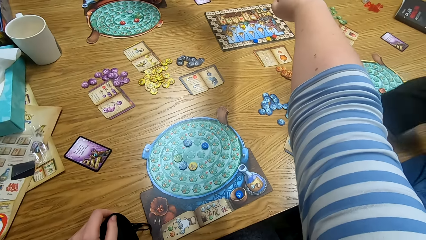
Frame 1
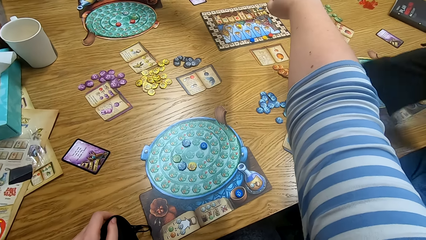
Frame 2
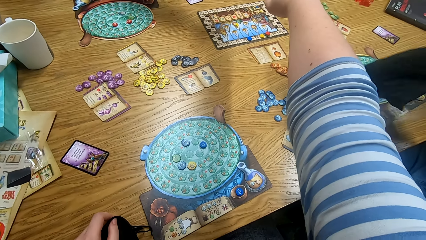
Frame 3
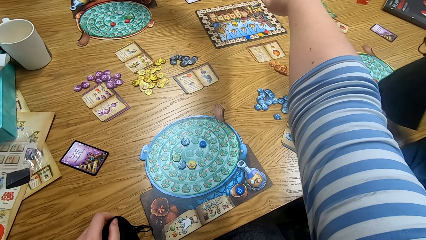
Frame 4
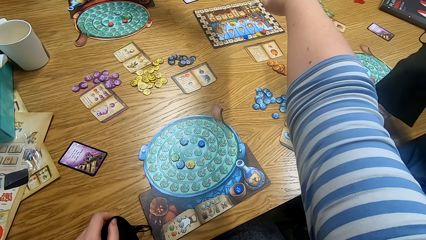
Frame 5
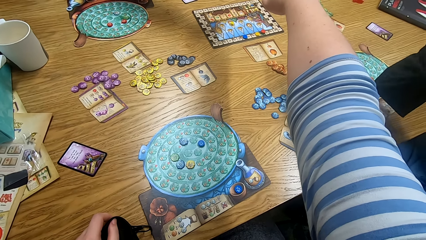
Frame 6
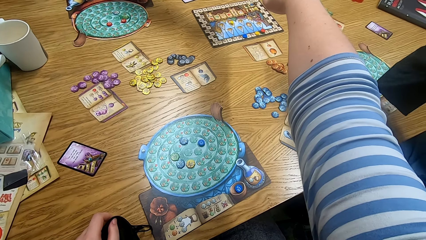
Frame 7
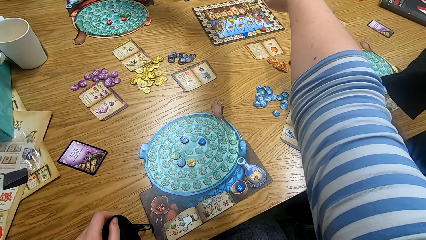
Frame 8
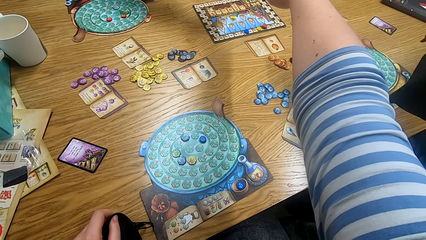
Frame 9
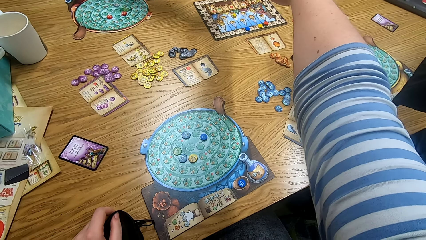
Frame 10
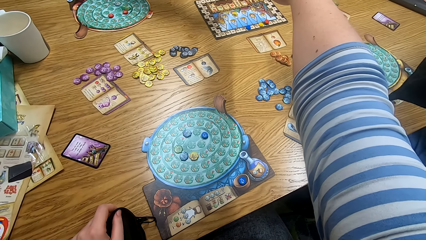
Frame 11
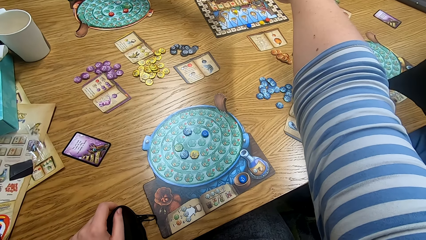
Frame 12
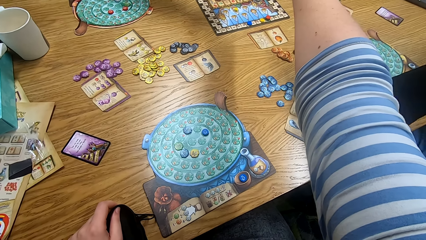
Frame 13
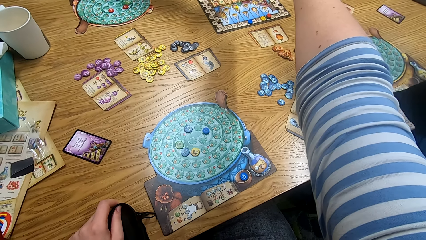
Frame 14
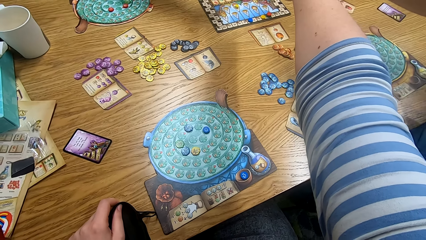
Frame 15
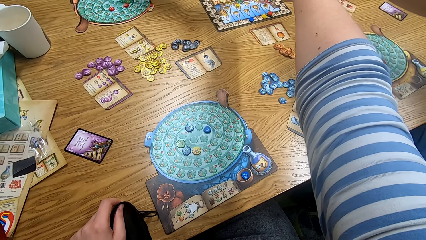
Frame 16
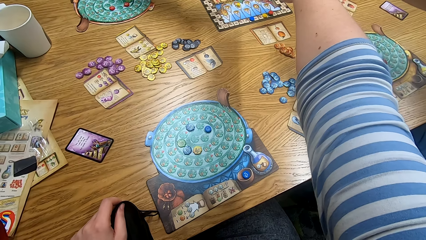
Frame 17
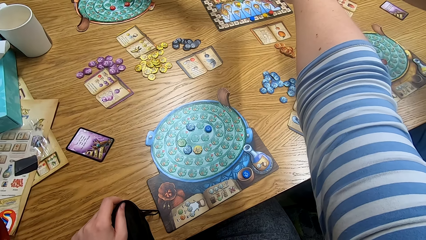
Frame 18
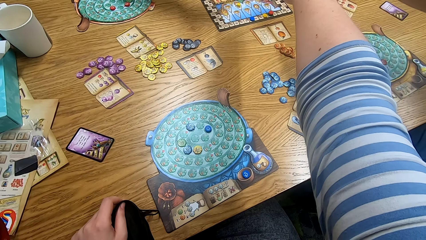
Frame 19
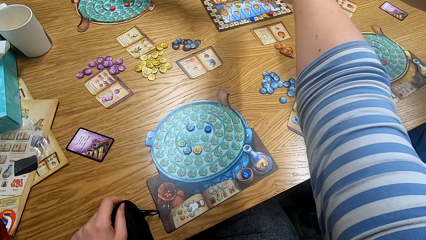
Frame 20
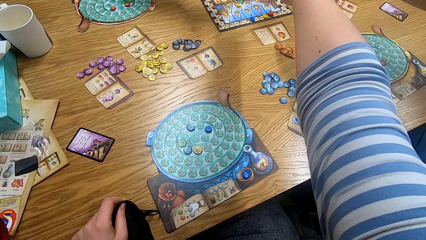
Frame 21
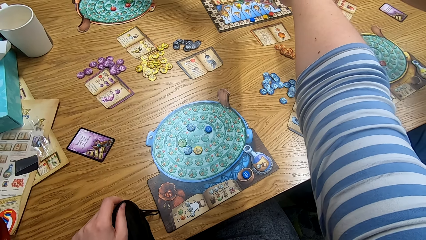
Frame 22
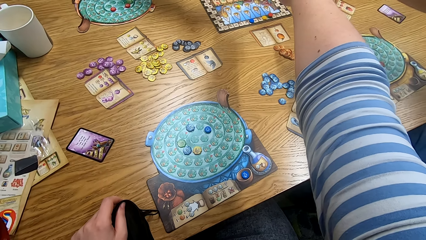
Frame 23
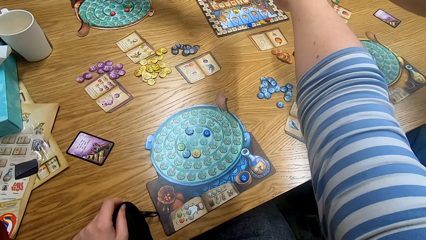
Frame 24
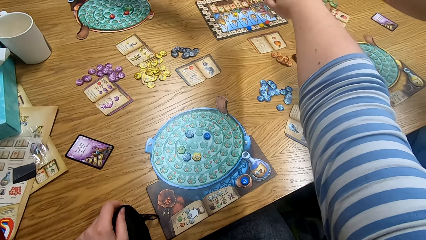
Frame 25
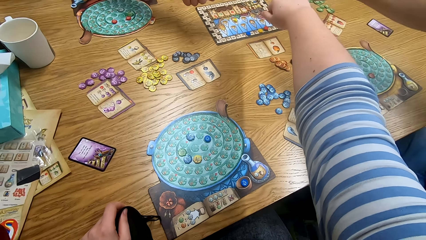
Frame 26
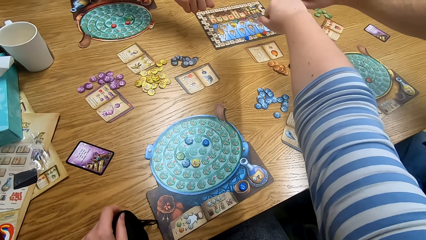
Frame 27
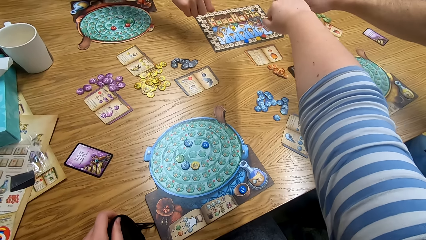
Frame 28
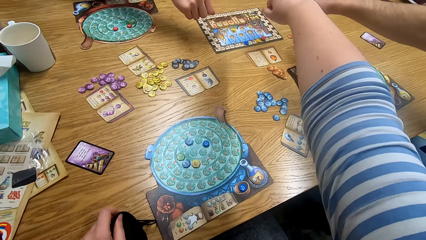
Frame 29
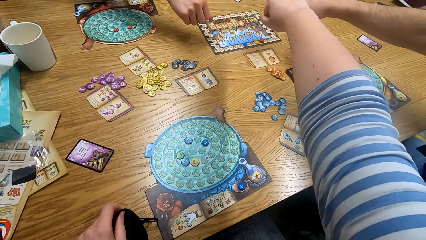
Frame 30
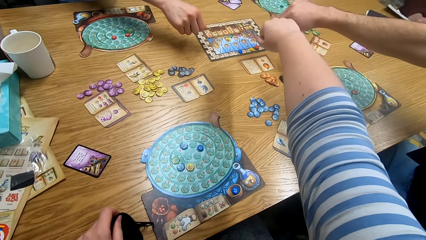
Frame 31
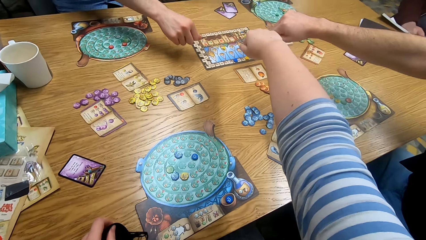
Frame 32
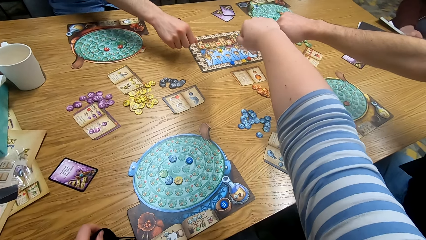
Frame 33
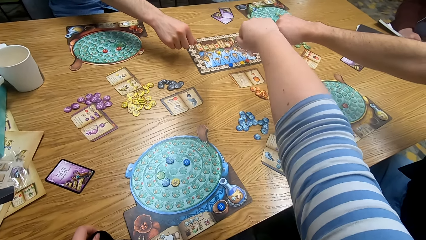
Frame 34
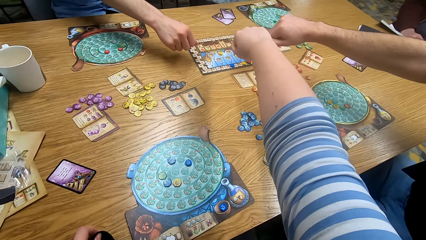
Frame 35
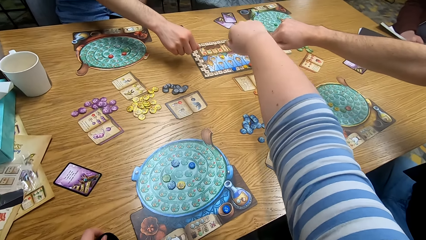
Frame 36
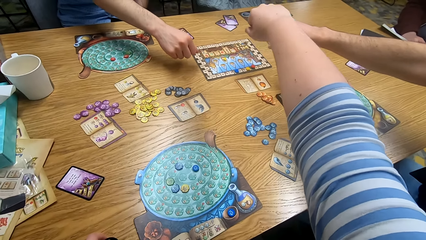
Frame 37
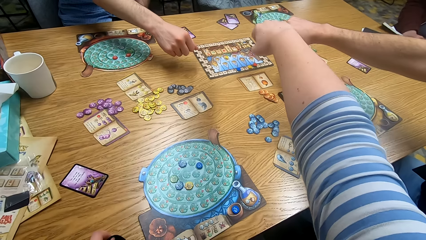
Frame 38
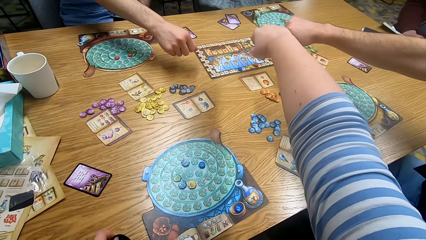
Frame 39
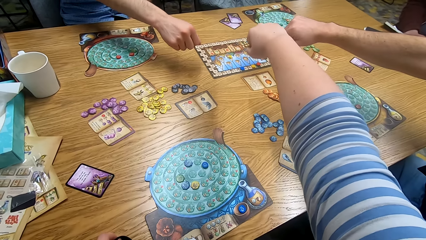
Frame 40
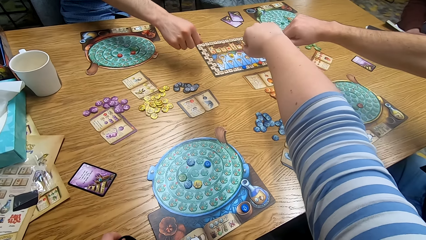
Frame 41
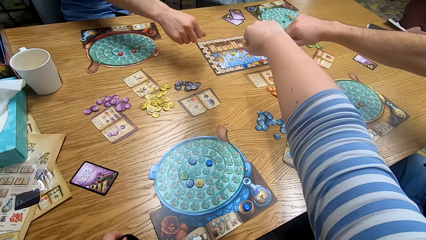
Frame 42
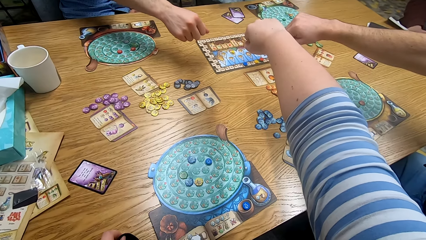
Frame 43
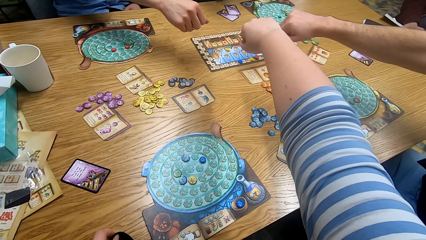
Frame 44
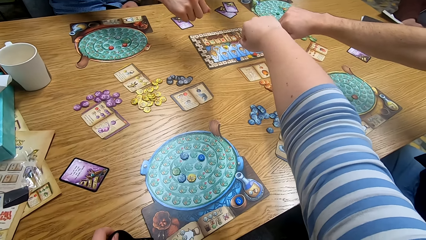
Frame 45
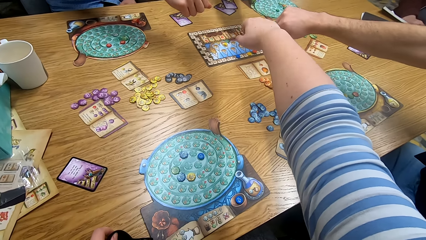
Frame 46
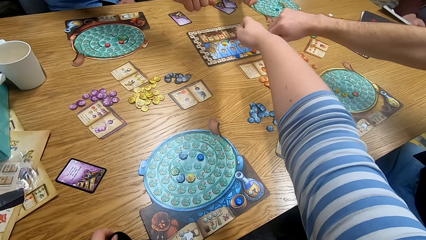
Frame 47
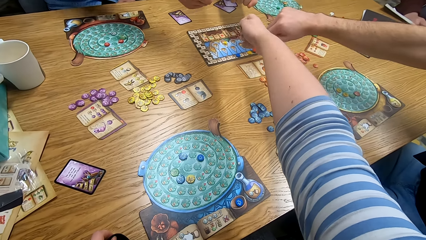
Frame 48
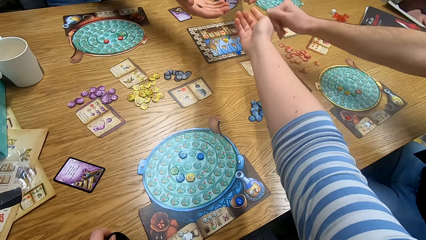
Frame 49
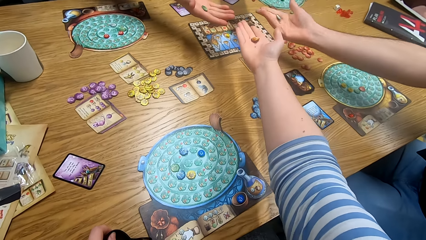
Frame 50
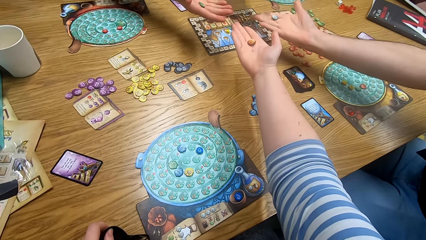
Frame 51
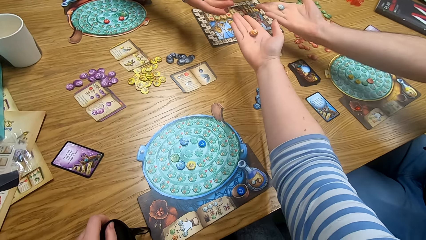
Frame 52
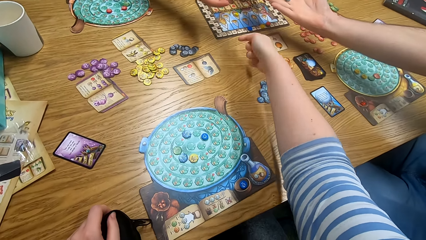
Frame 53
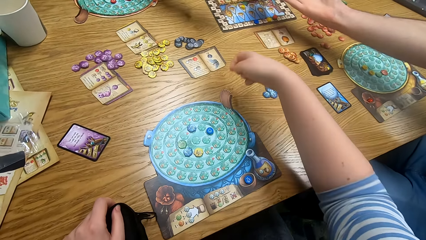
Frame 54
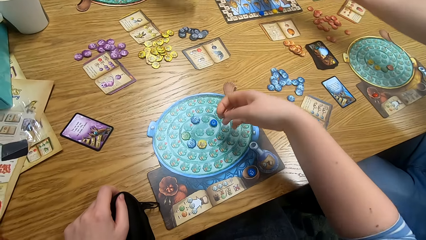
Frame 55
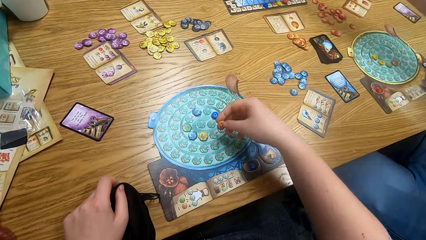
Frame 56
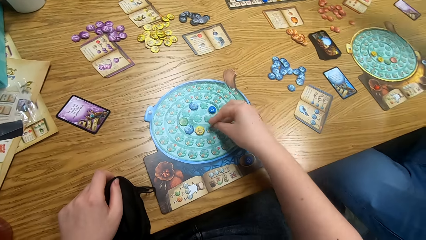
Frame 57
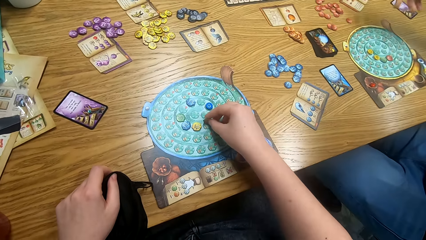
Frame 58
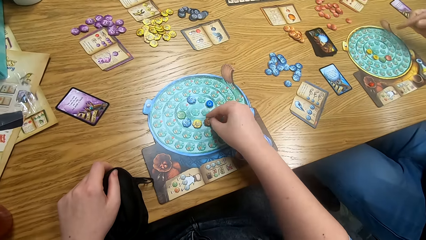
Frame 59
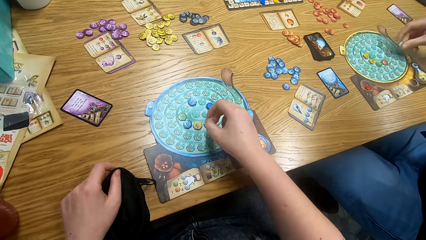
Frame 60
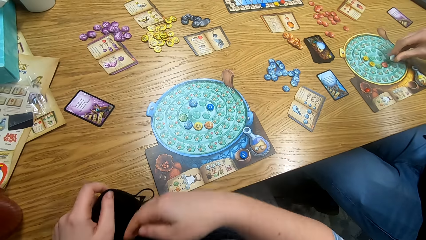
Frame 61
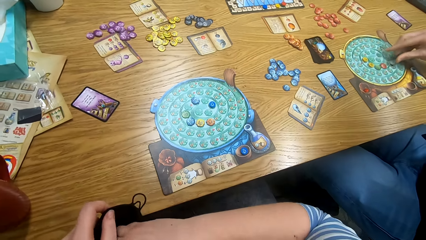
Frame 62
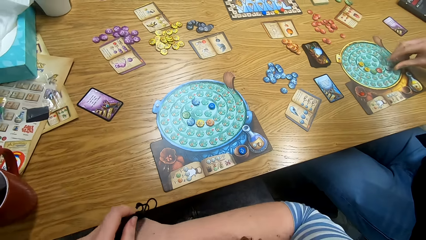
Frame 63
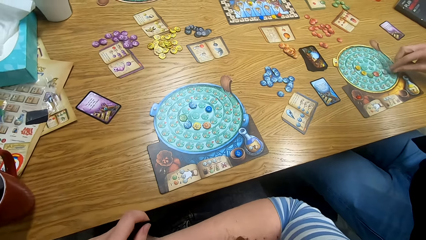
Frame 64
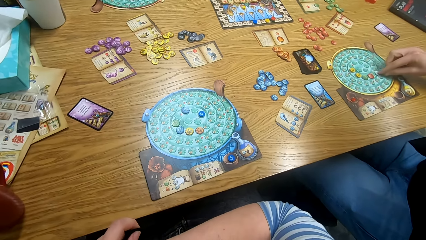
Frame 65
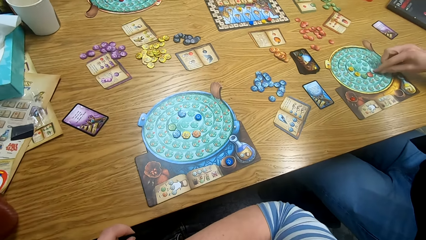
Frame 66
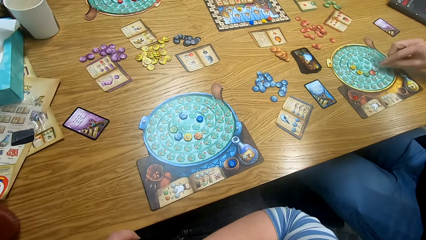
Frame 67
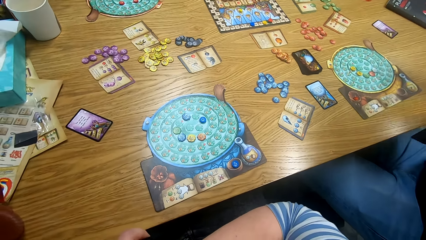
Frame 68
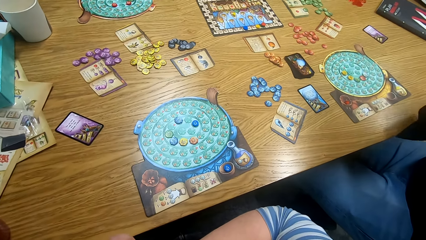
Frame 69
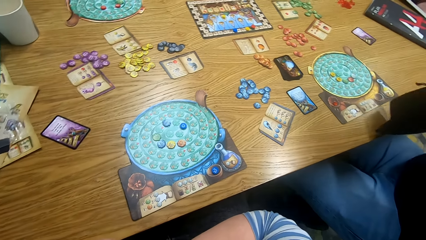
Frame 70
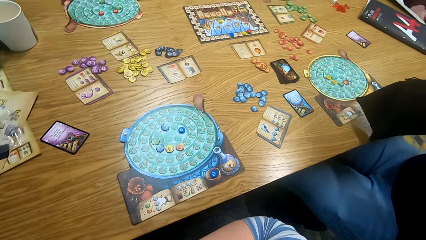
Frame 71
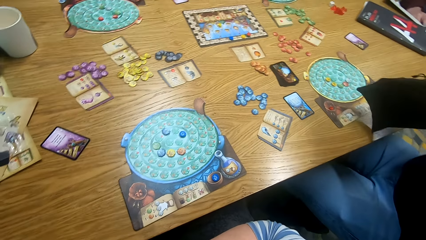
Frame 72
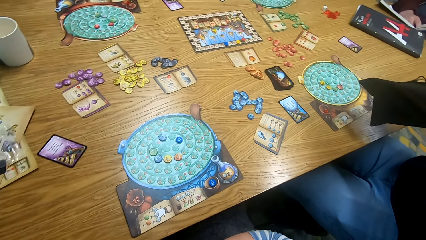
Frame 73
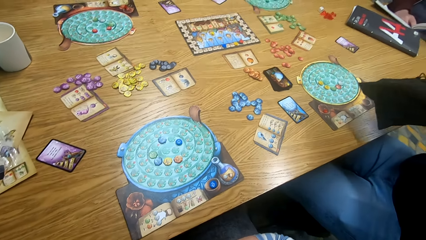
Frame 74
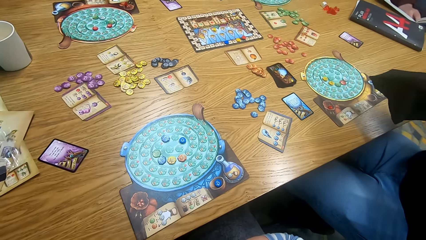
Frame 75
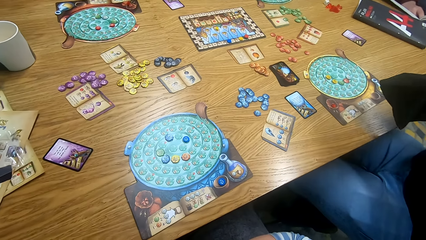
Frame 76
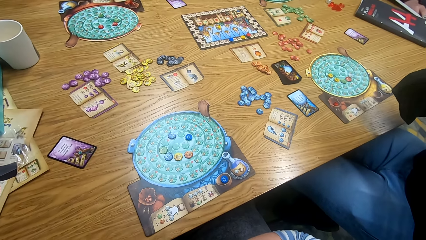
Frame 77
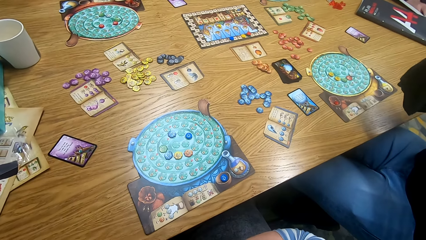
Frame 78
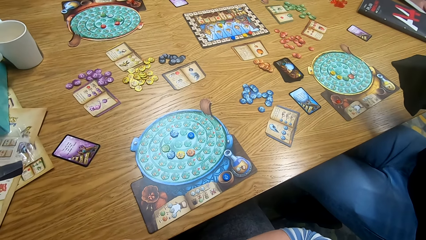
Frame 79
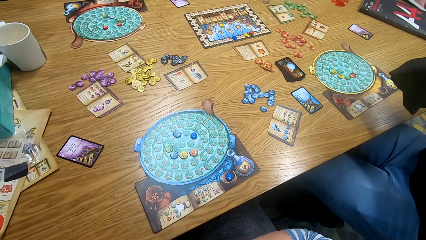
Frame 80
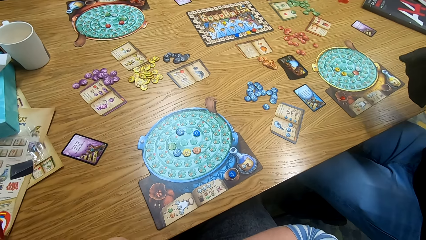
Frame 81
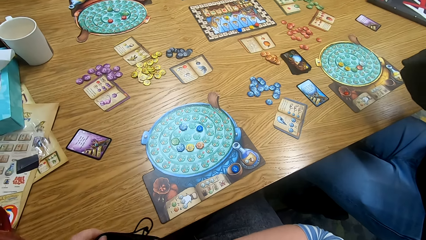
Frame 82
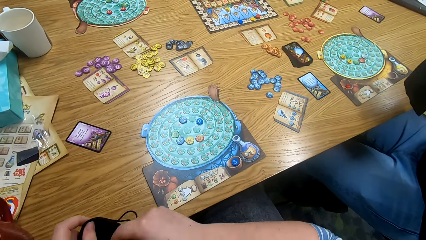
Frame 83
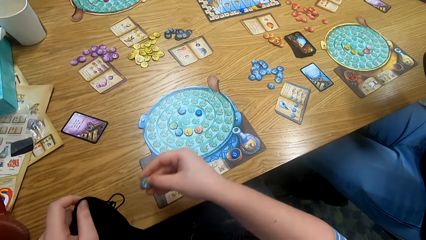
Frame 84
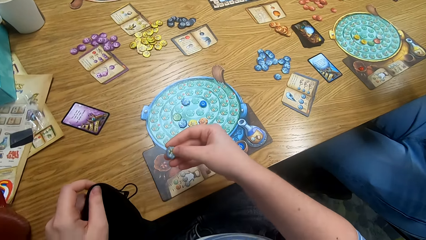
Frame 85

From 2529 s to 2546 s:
The camera wearer straightens his right hand in the middle of the table. A man shakes the bag with tokens. The man straightens his hand in the middle of the table. Another man straightens his hand in the middle of the table. A third man straightens his hand in the middle of the table. The camera wearer shows the token in his hand. The first man shows the token in his hand. The second man shows the token in his hand. A person unfolds the fist. Another person unfolds the fist. The camera wearer unfolds the fist. He plays something. He places the token on the board. The first man places the token on the board. The first person plays something. The first man dips his hand in the bag.
